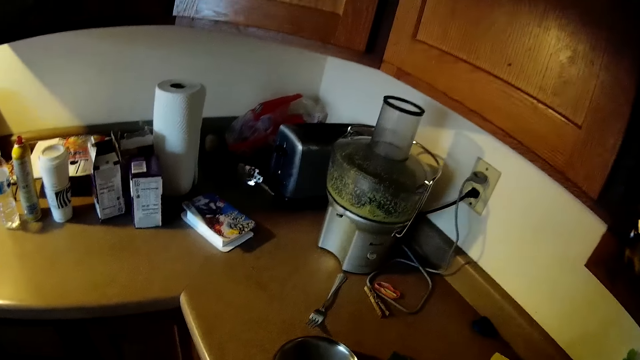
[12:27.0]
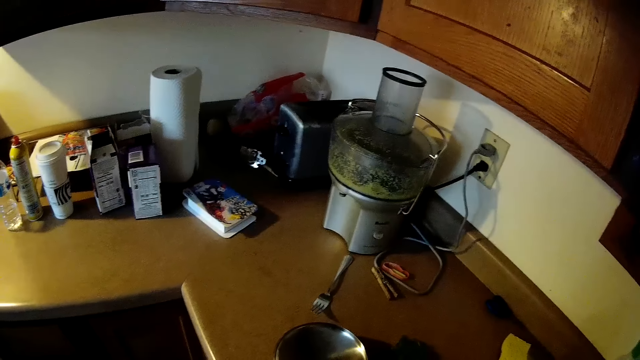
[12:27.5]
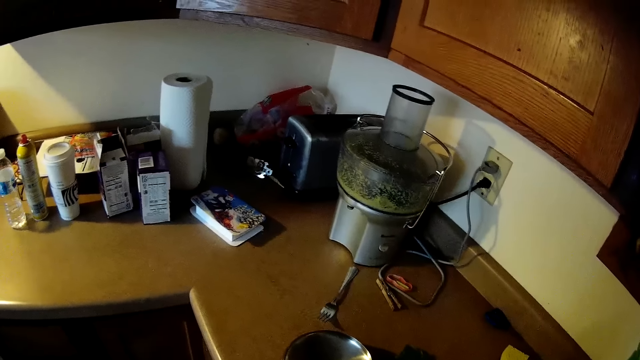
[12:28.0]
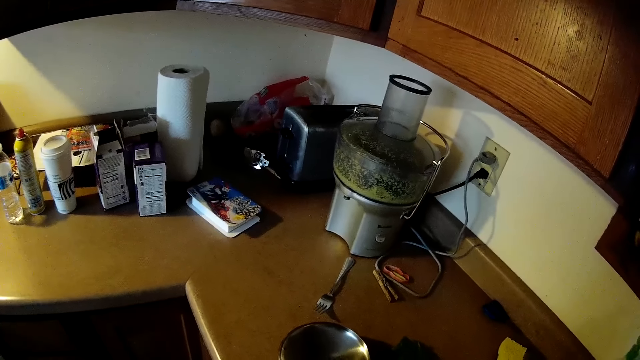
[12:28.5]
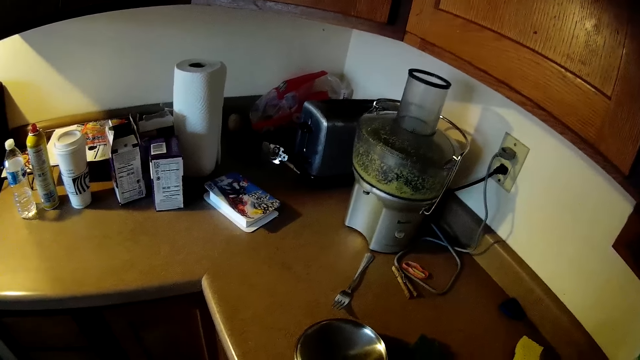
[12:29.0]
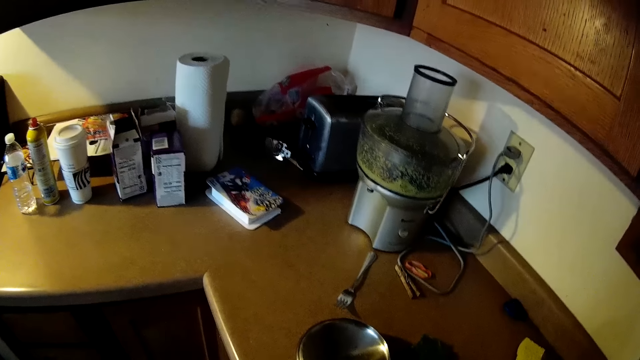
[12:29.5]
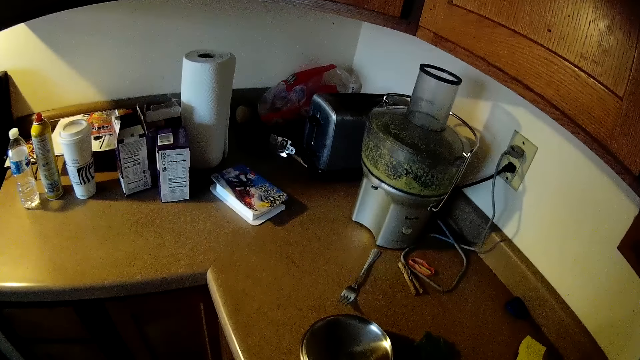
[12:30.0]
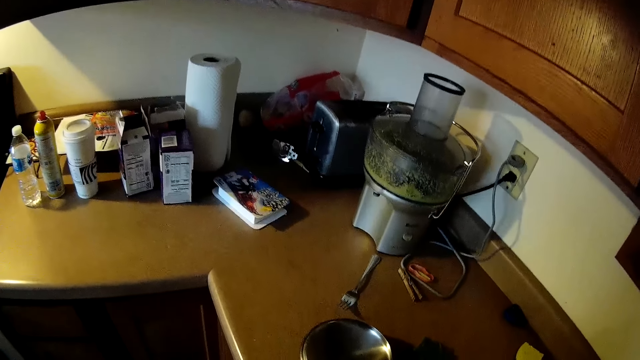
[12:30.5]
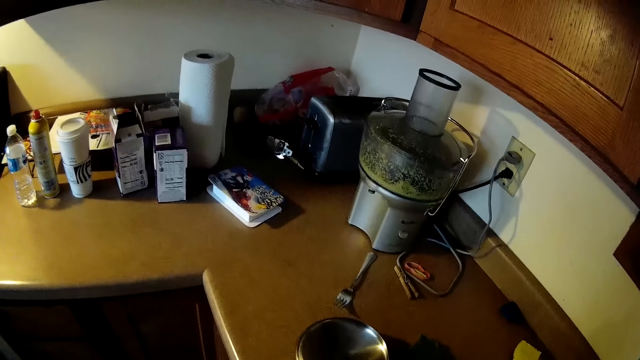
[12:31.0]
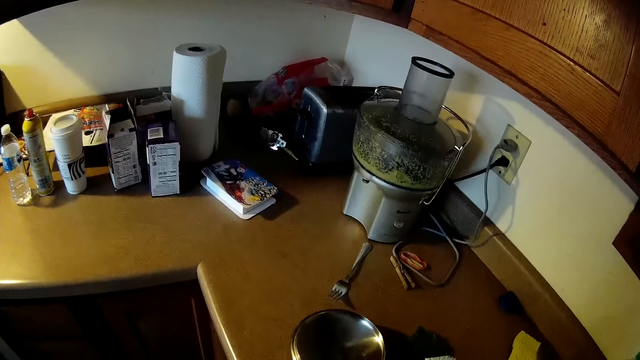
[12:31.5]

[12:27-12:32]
The camera wearer stops.

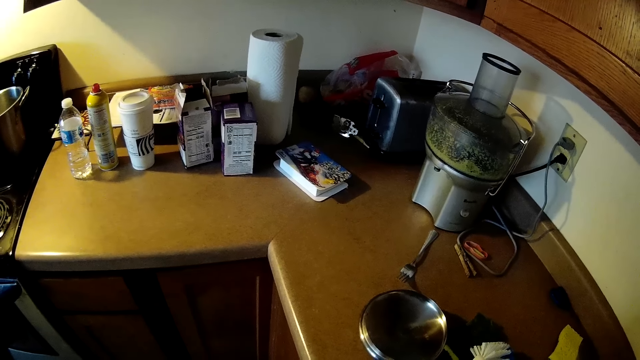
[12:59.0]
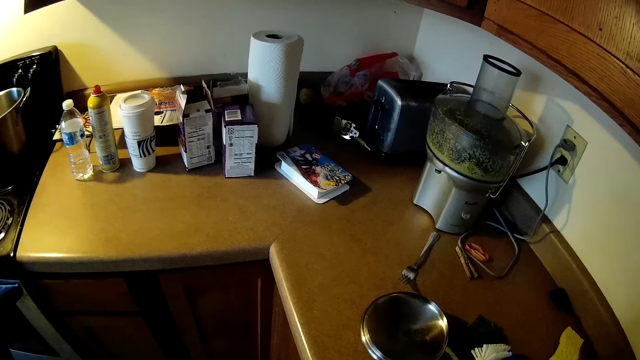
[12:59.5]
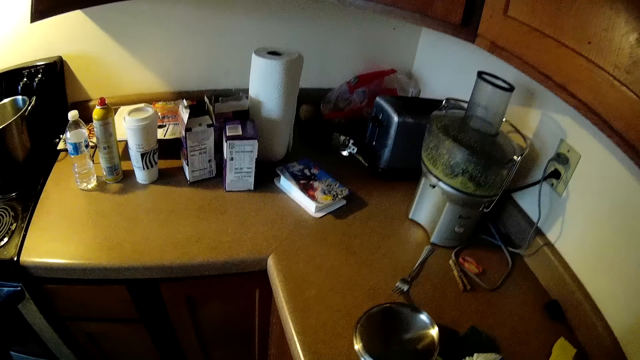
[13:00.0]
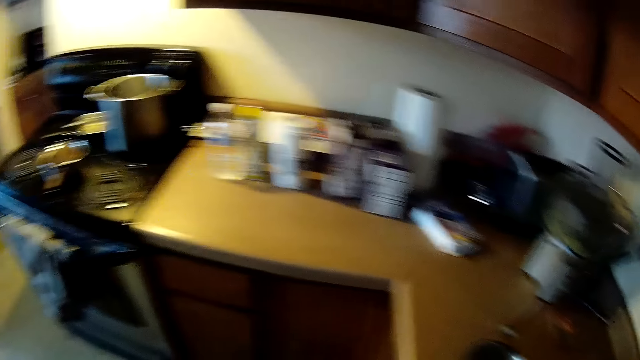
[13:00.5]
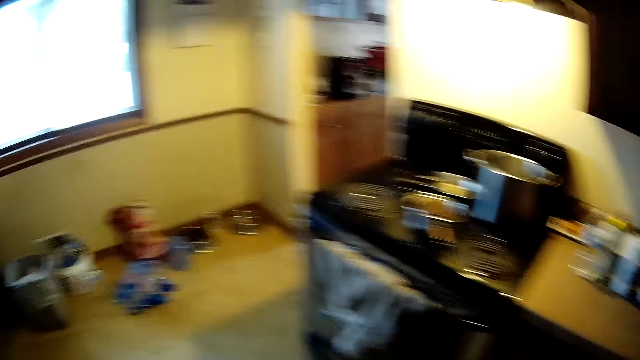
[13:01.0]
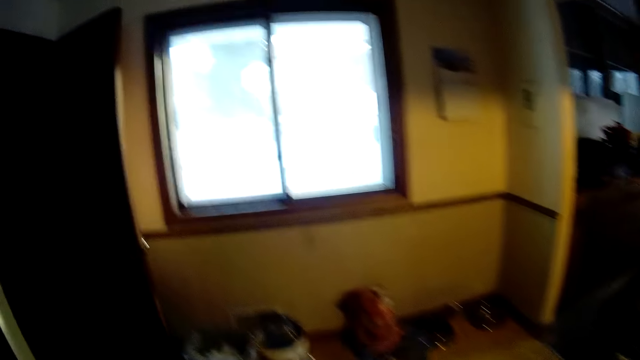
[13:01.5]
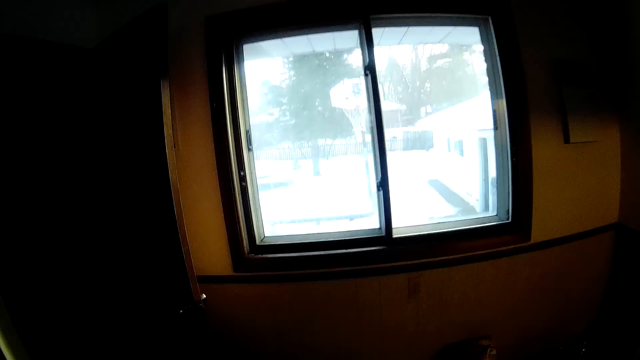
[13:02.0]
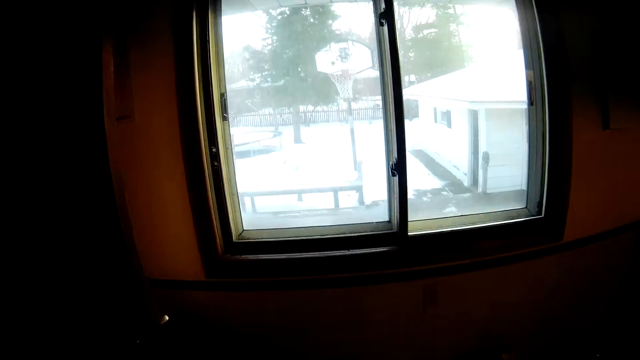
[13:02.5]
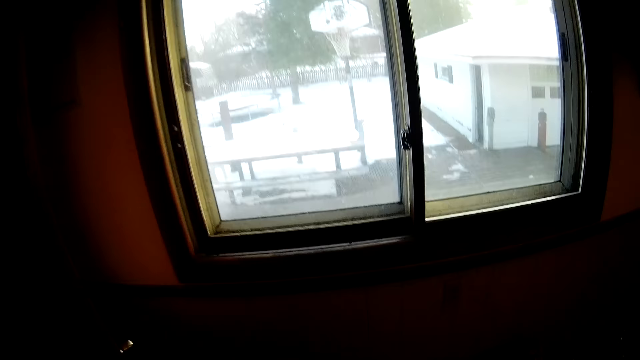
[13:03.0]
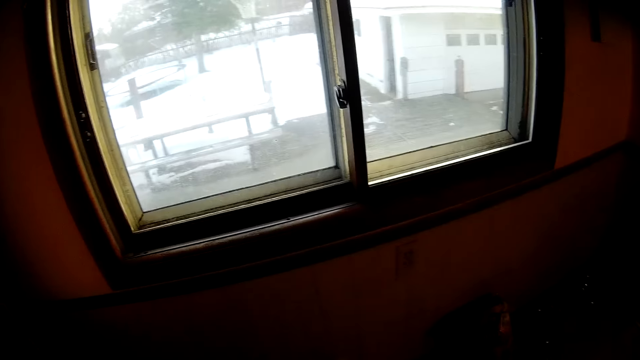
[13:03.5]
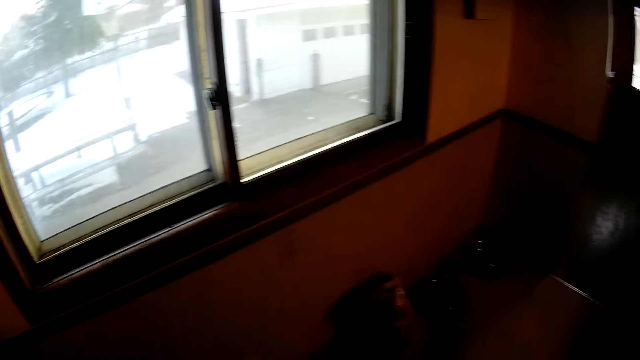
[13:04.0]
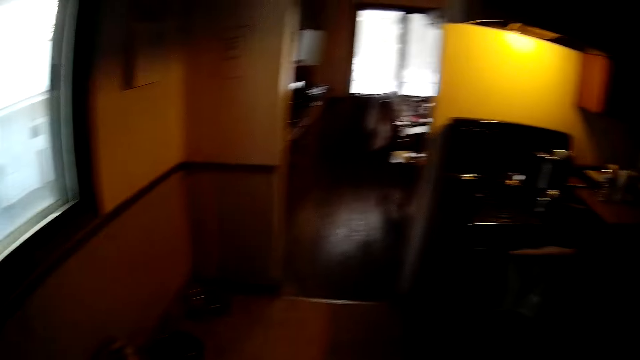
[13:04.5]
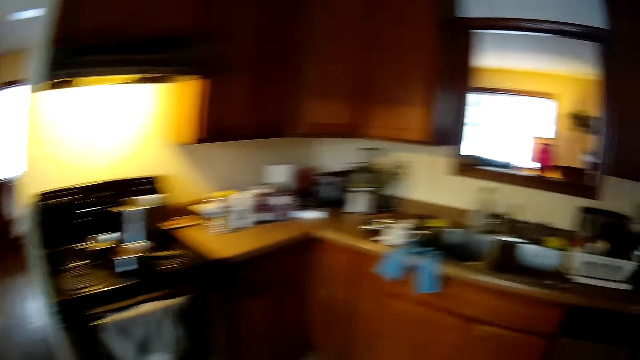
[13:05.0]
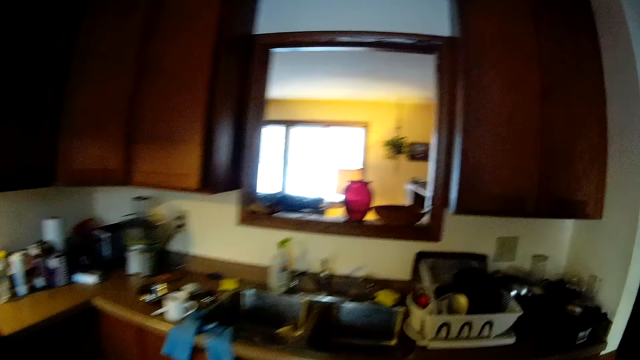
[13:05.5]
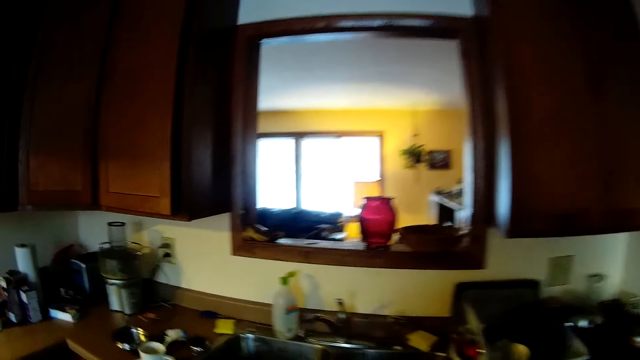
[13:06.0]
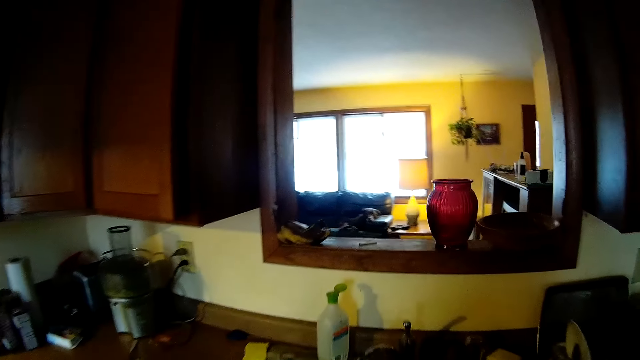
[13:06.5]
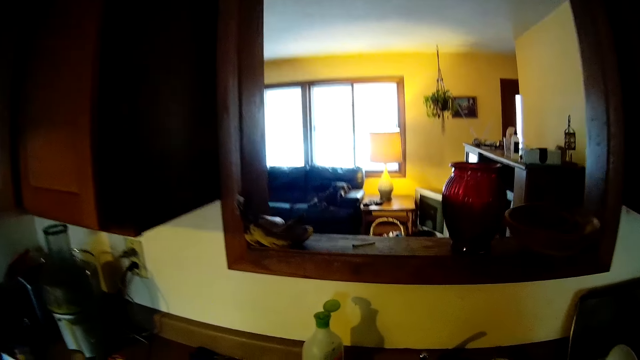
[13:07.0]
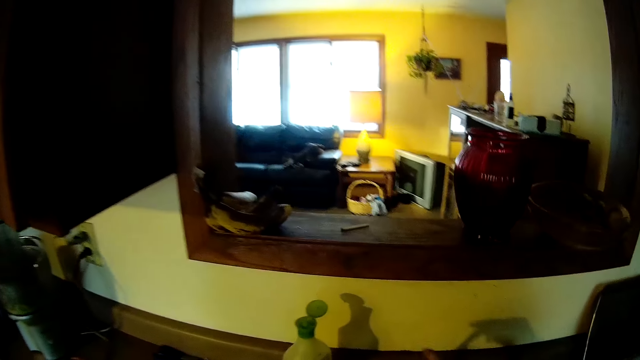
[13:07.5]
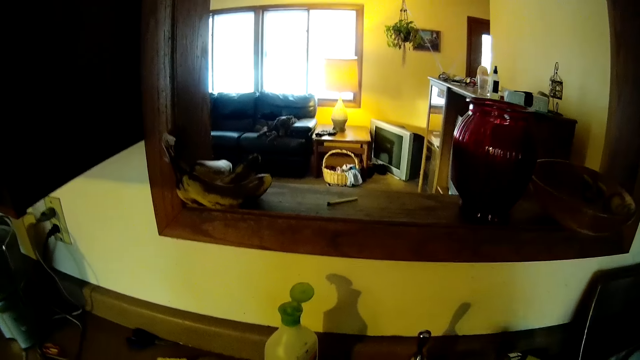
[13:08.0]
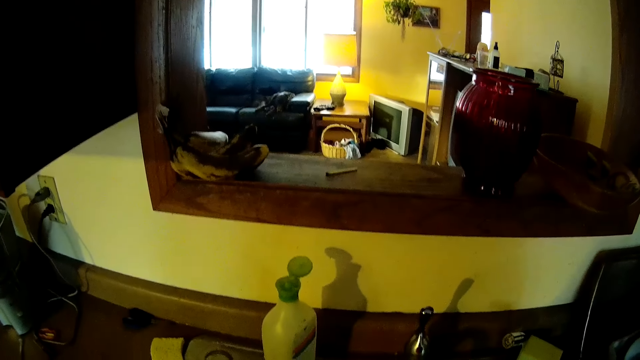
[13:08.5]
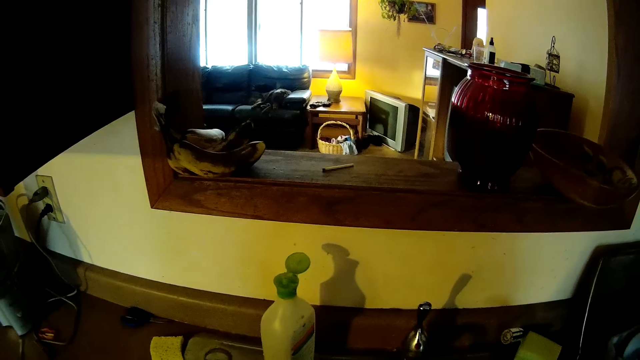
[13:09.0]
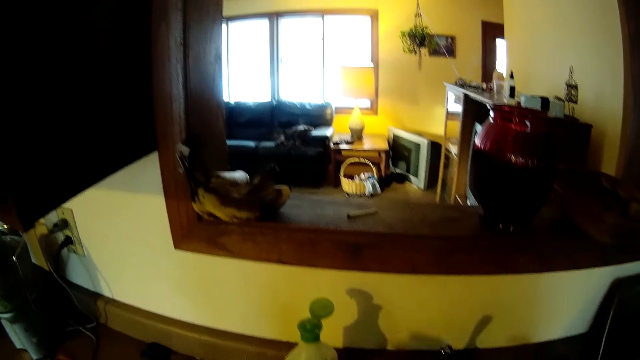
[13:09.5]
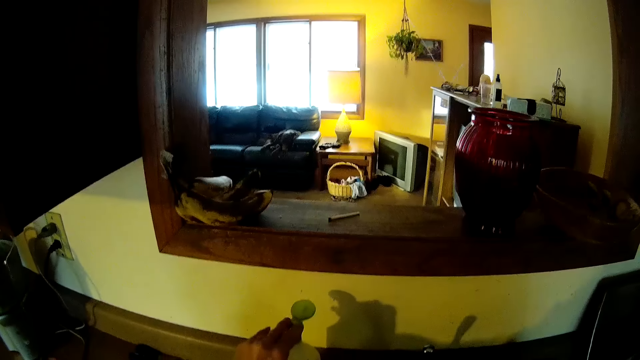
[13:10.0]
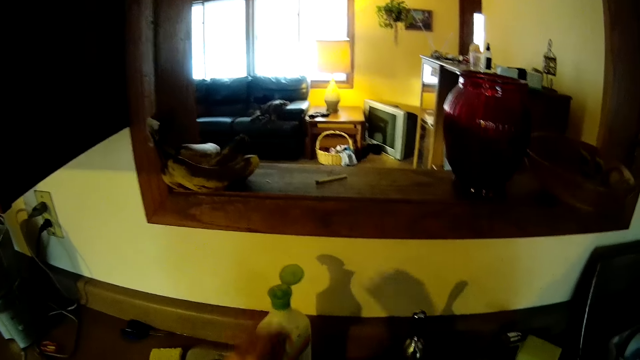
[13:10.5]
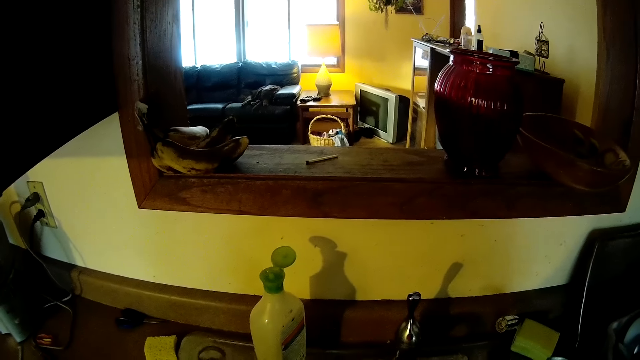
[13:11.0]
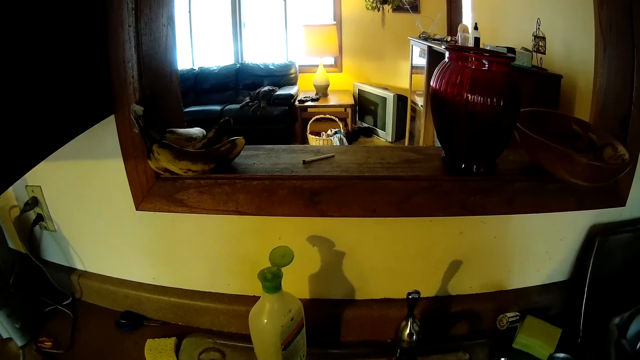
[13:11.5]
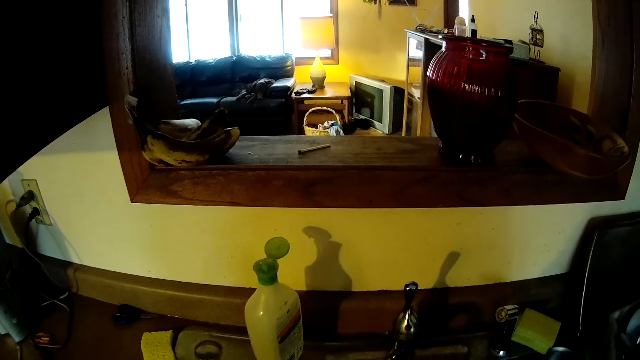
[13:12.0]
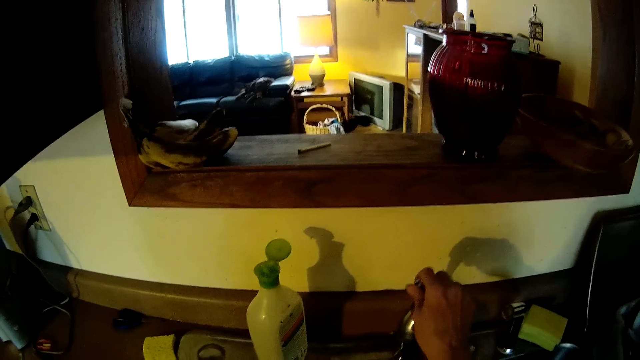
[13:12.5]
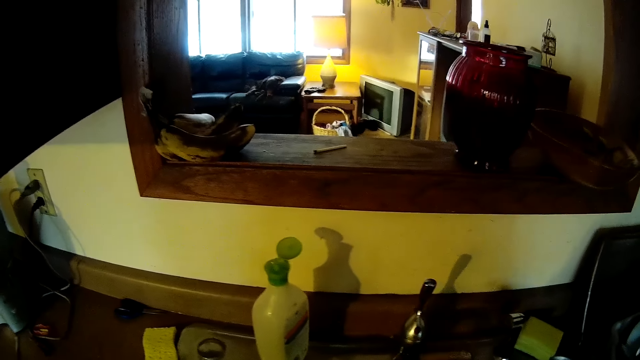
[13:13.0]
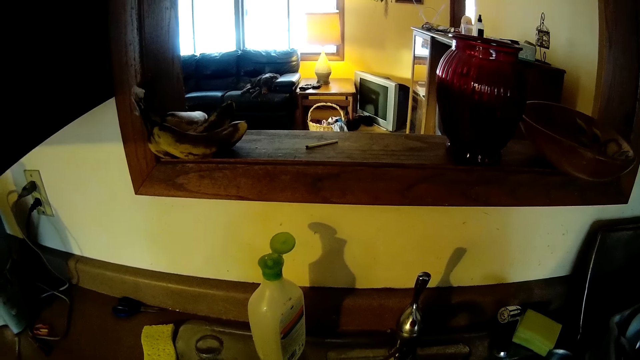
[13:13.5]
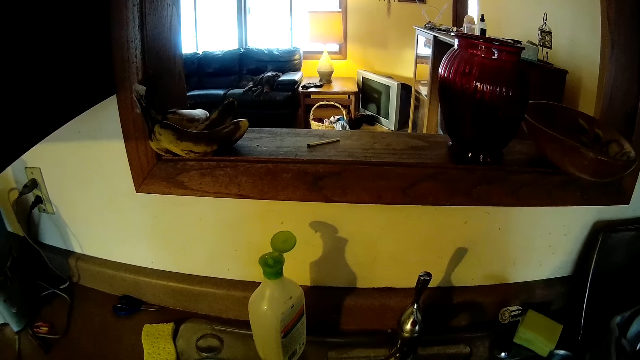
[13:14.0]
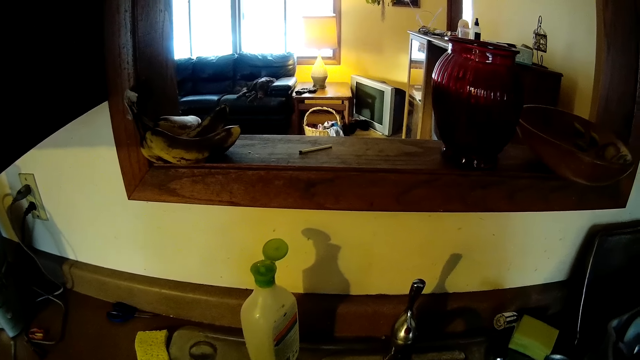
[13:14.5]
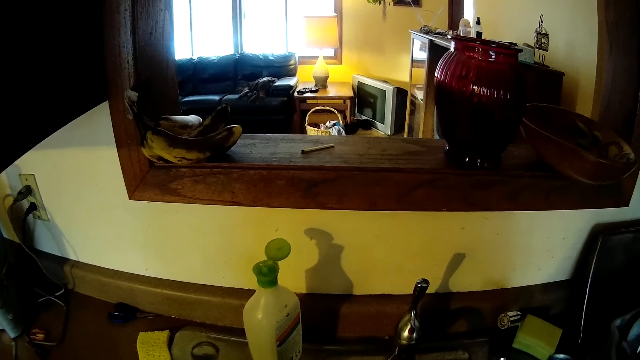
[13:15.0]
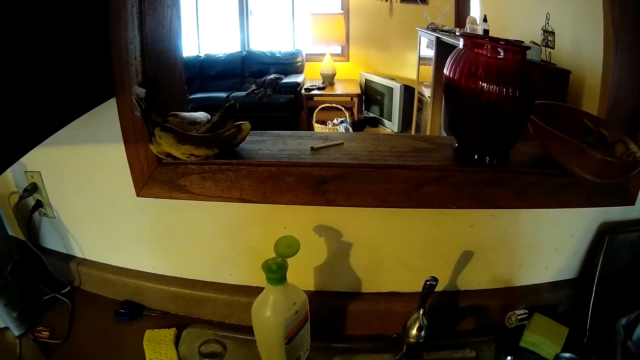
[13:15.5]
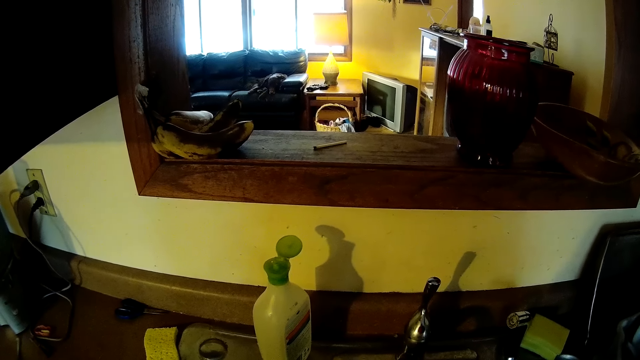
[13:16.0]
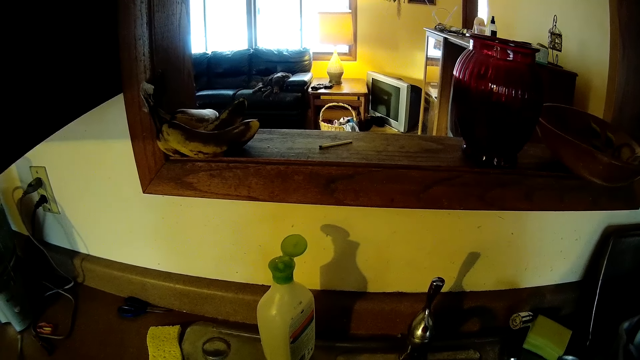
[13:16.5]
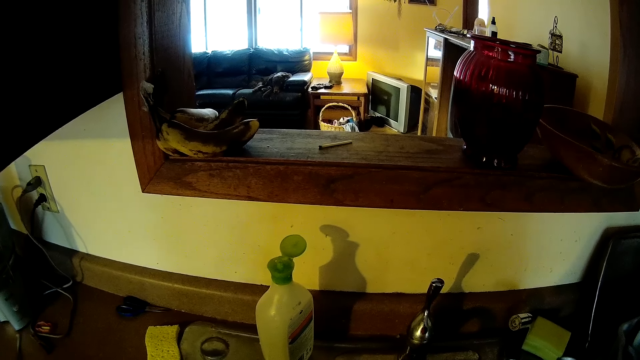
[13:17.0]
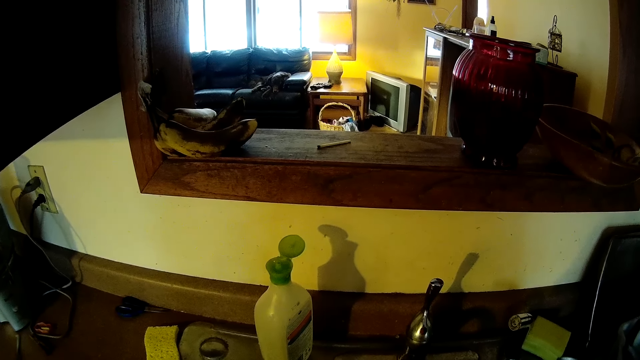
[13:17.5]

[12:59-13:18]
The camera wearer walks towards the window. He walks towards the kitchen cabinet. He stops. He turns on the kitchen sink's tap with his right hand. He takes soap from the bottle top. He touches the top of the dishwashing liquid soap bottle with his left hand. He closes the tap.
